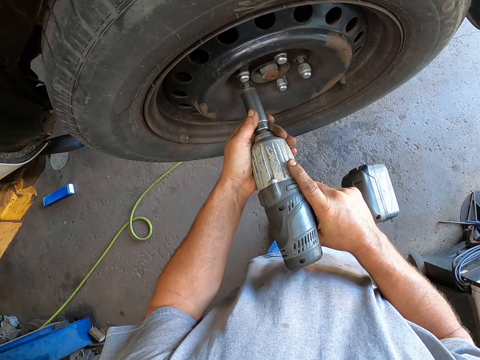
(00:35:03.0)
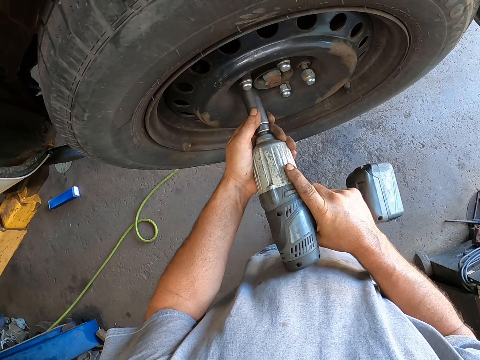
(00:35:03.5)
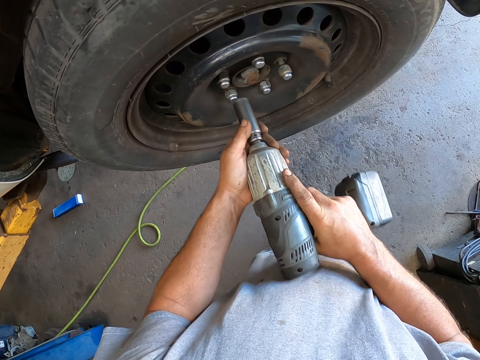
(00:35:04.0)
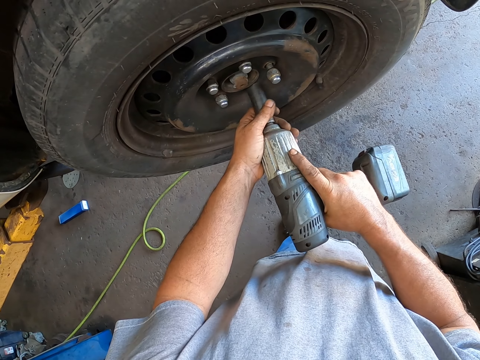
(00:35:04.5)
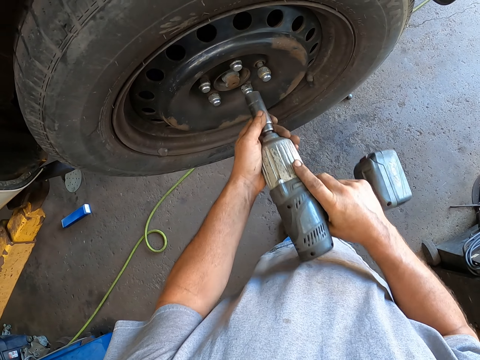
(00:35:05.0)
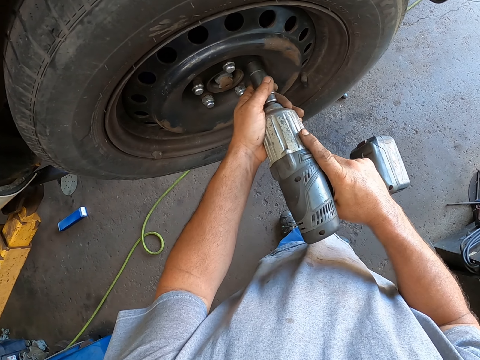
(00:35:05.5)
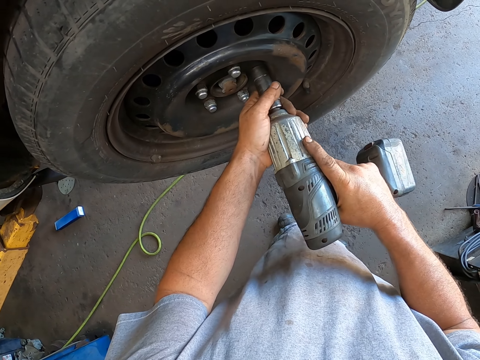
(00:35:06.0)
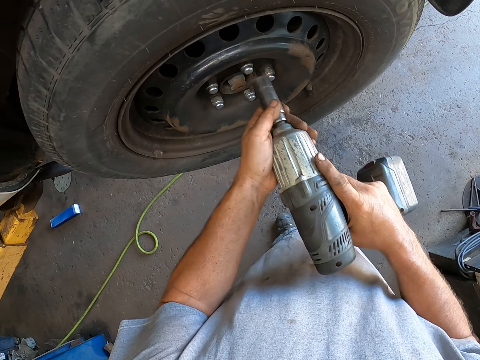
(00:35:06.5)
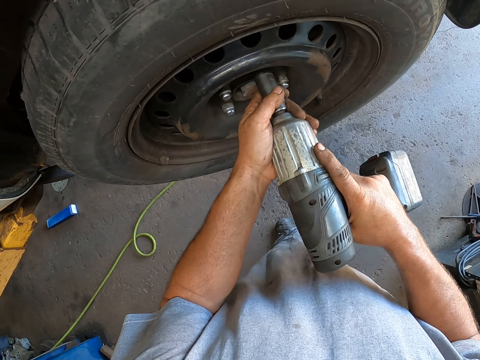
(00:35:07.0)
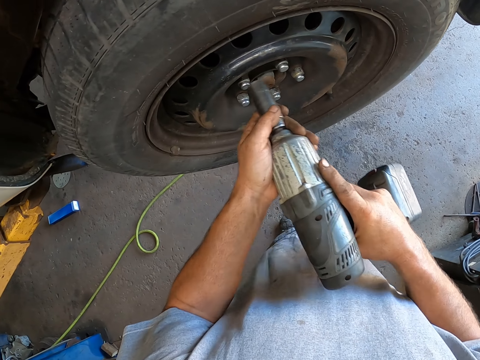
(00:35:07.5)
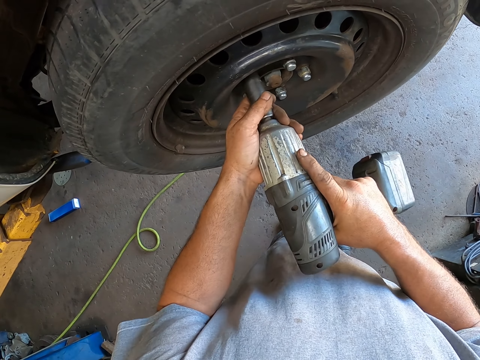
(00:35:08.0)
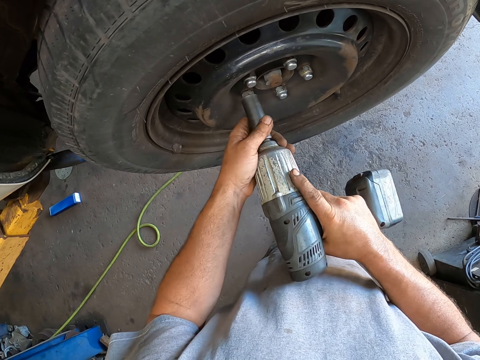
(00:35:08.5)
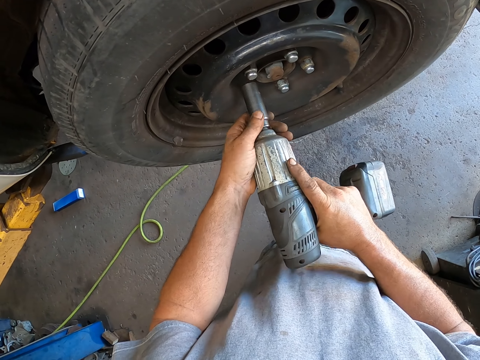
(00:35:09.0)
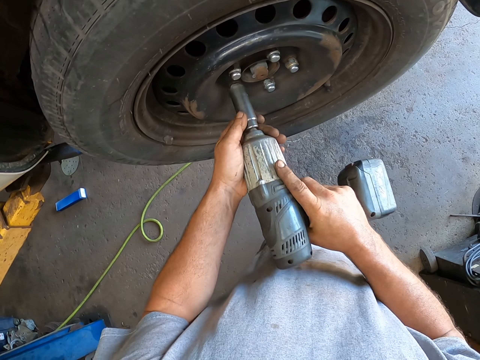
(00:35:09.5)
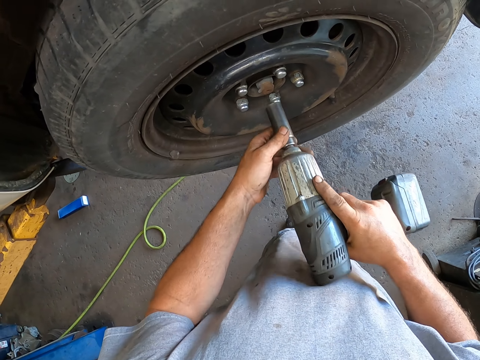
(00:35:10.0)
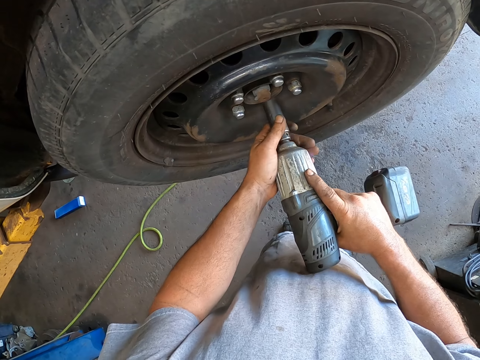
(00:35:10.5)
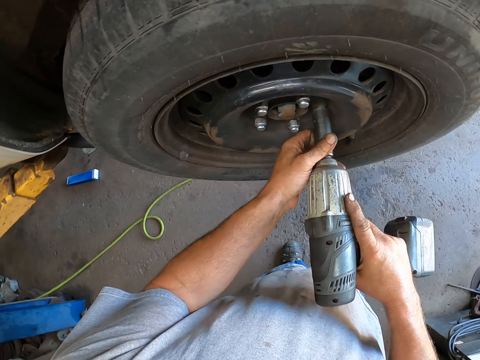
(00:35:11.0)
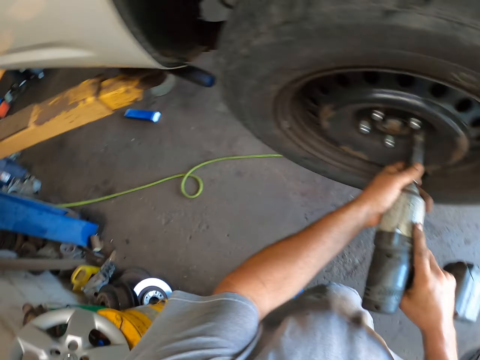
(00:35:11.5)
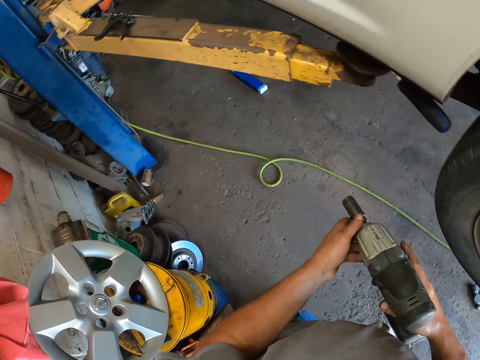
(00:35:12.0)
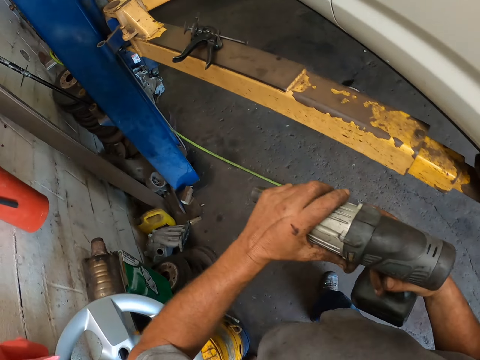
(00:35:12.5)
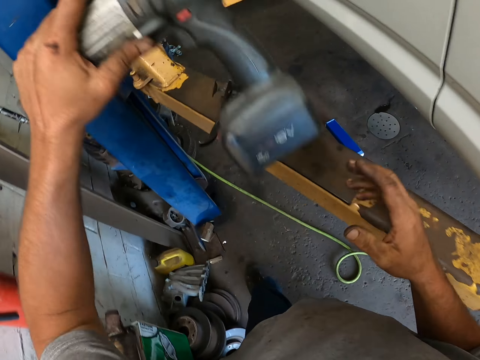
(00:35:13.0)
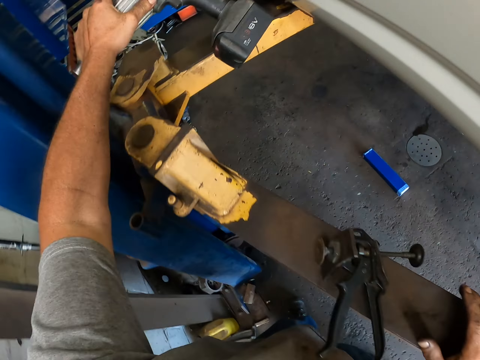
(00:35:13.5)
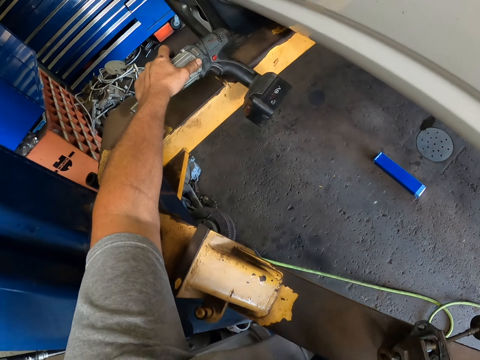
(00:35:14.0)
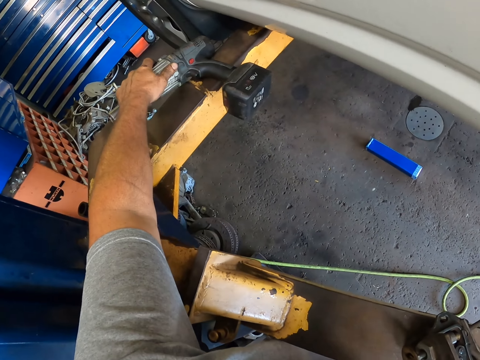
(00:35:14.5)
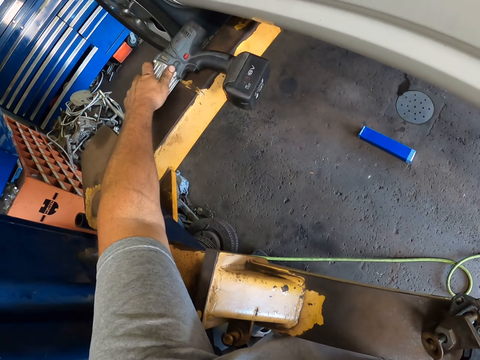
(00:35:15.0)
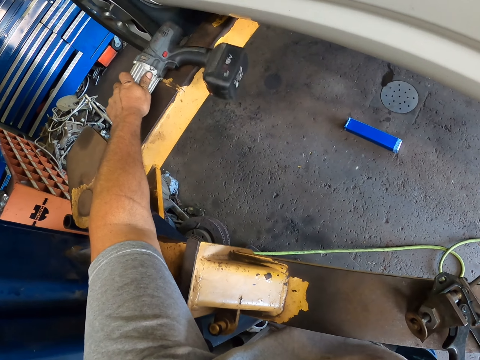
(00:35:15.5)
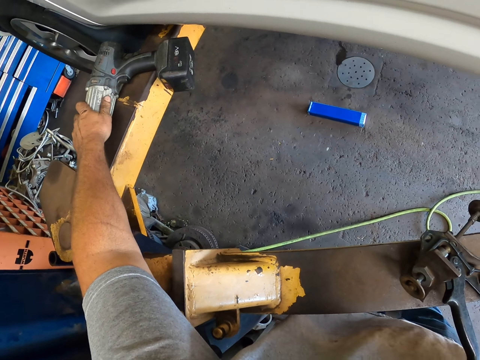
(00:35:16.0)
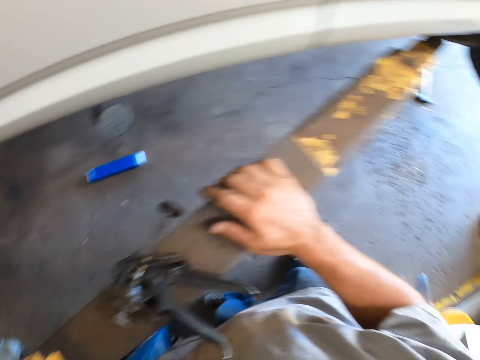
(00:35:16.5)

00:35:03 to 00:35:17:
The camera wearer places the impact driver on the car lift.

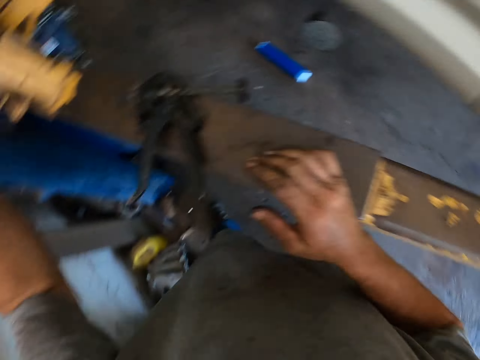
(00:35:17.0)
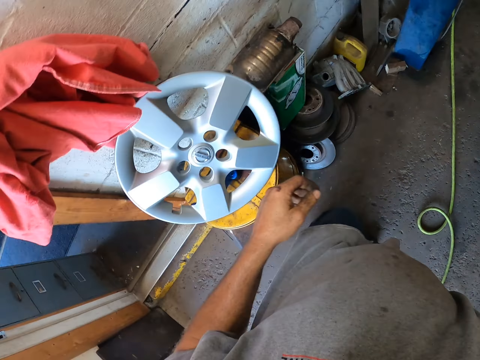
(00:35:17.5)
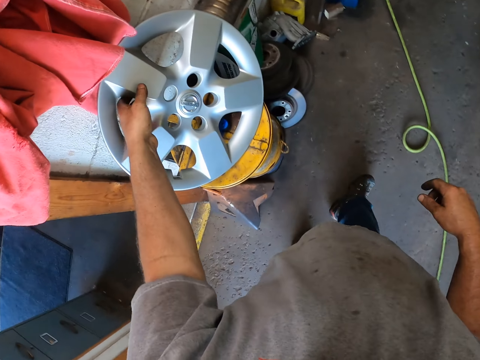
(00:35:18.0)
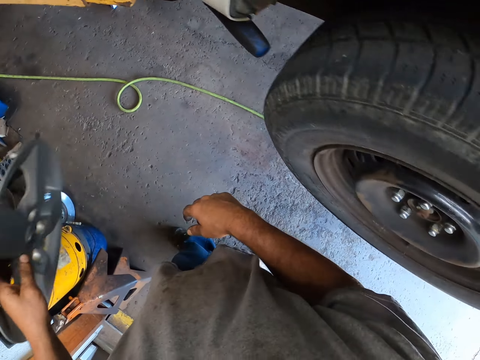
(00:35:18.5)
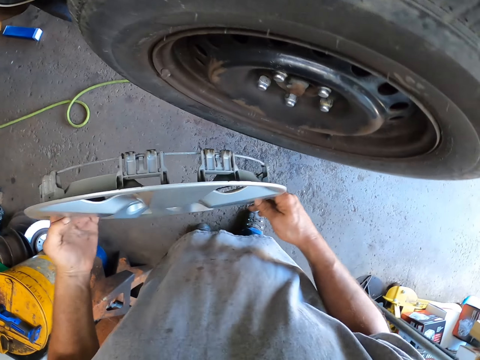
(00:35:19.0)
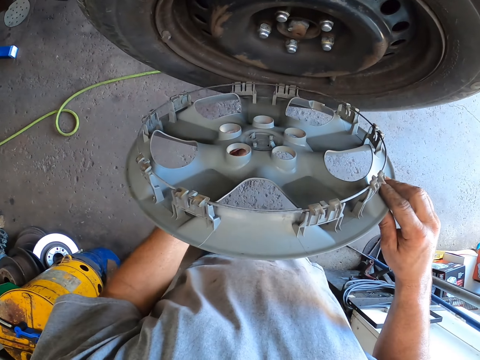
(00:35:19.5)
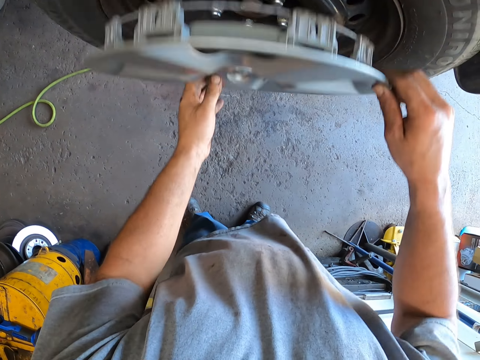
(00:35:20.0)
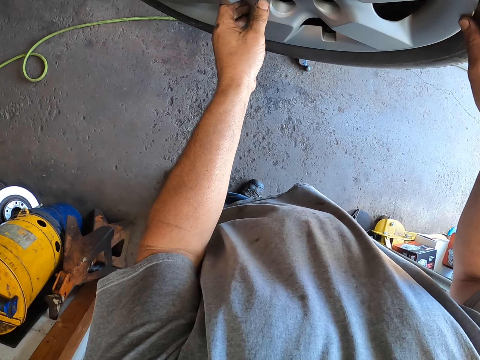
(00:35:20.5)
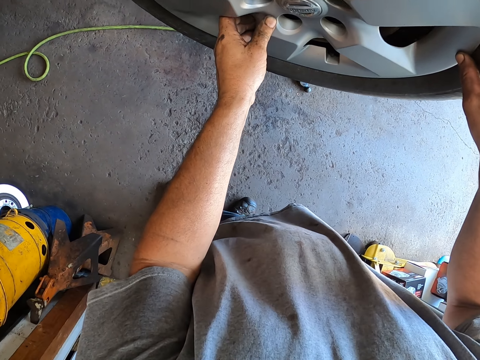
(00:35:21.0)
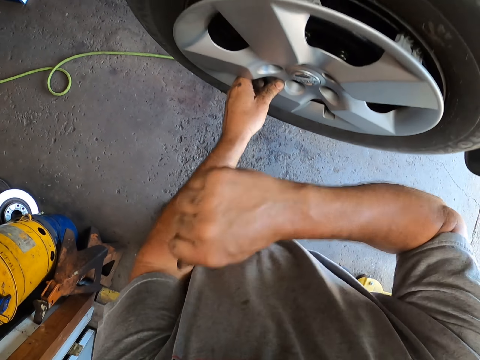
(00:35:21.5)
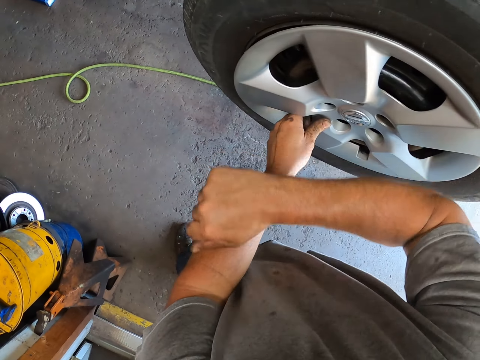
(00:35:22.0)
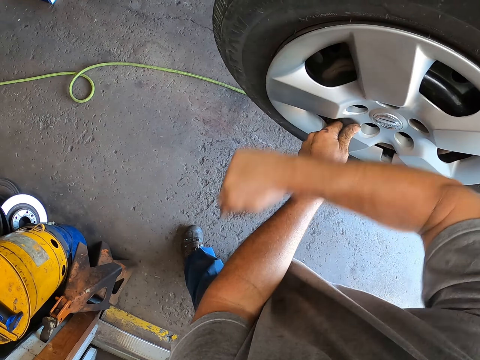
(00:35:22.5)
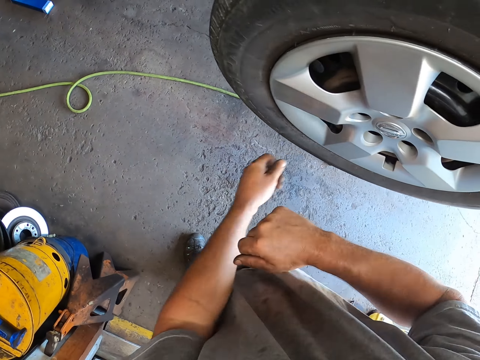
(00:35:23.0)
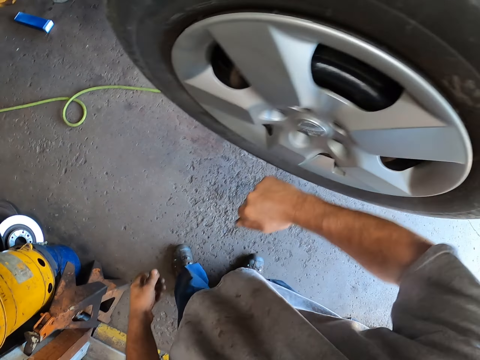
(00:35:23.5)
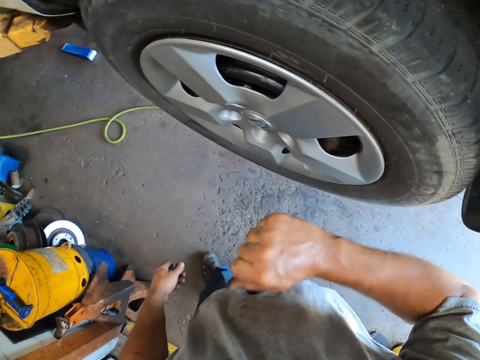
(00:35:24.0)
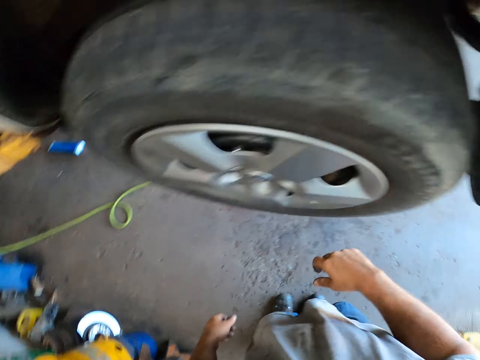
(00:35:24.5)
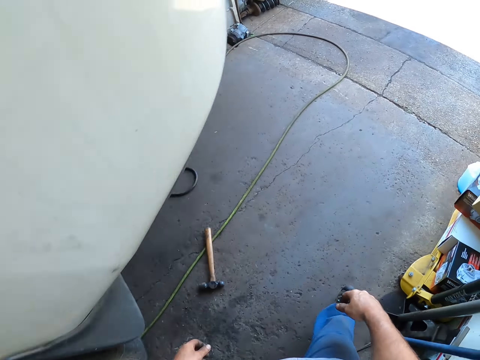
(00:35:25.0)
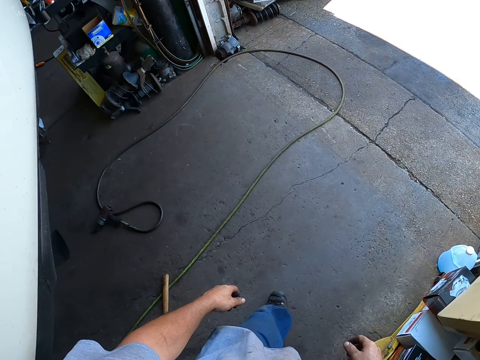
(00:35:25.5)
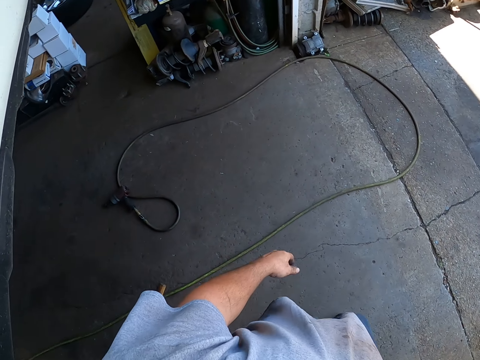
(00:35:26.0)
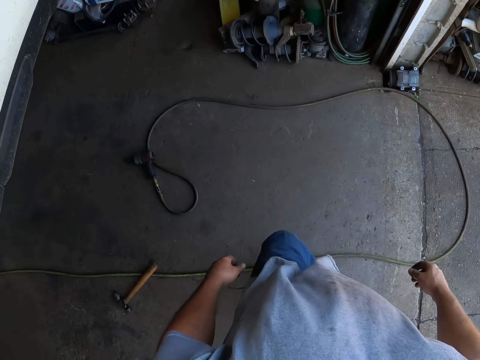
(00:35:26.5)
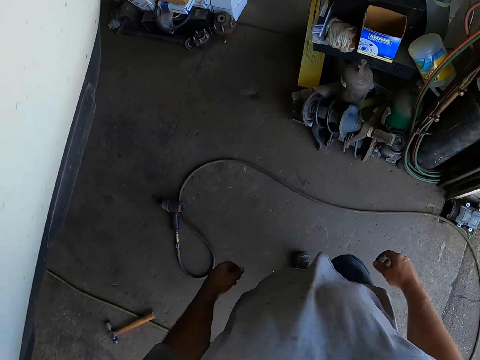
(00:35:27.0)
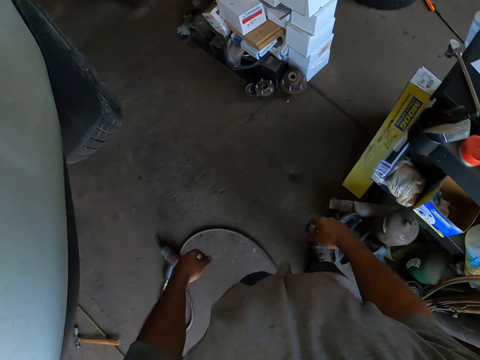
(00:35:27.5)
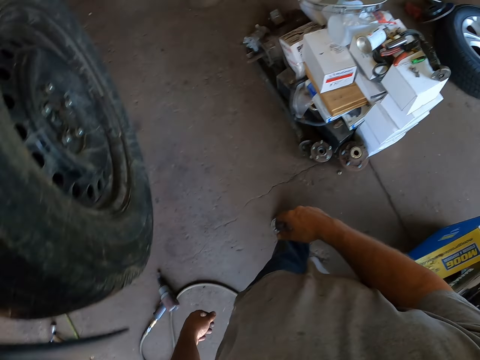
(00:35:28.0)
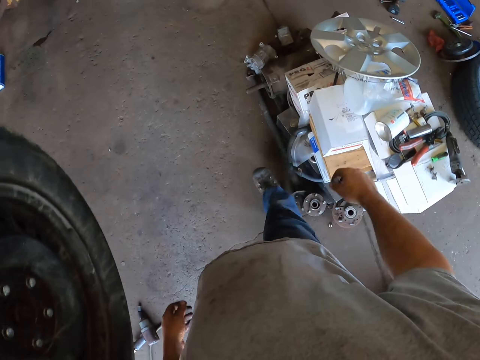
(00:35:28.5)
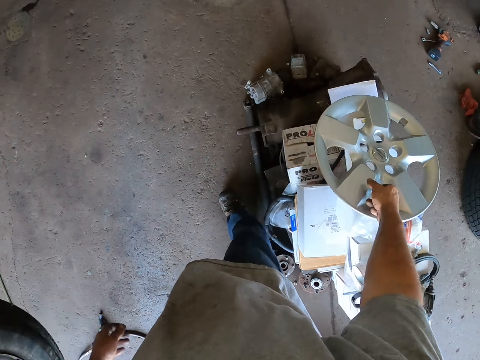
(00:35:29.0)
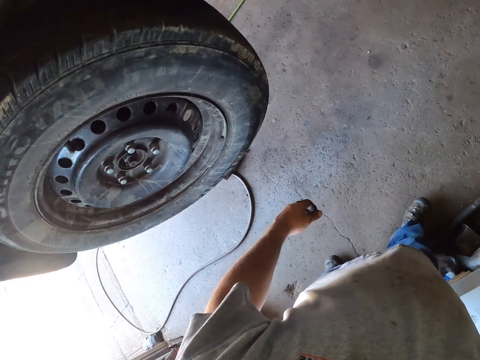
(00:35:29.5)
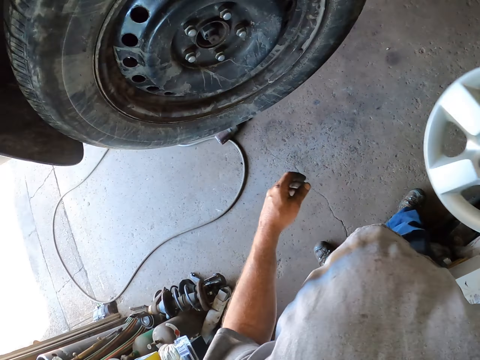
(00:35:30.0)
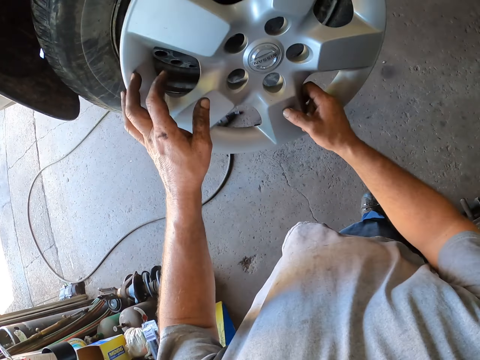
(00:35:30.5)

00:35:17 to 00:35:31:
The camera wearer picks the rim. He fixes the rim on the car wheel. He hits the rim with his hand. He walks around the car. He picks the rim from the counter.
